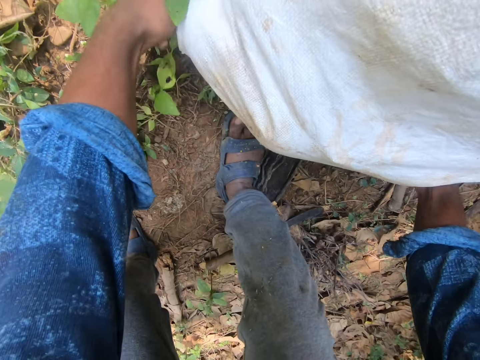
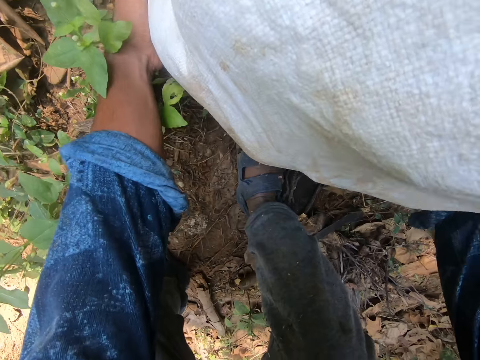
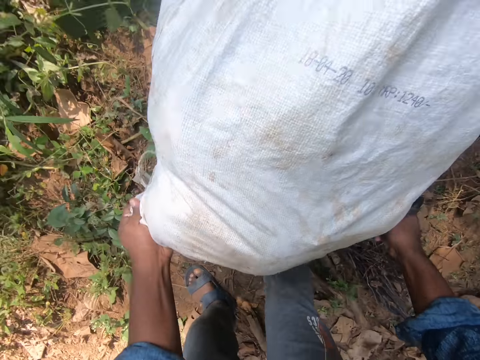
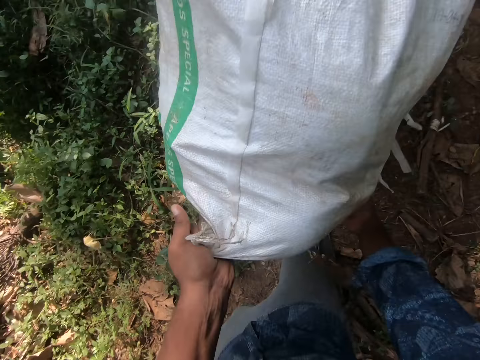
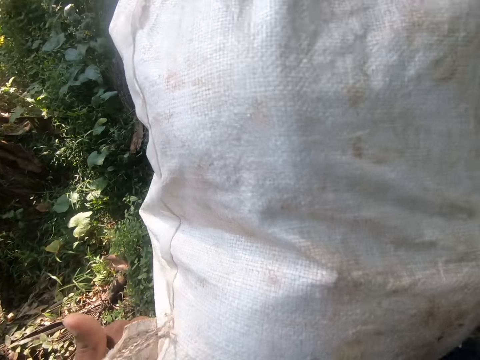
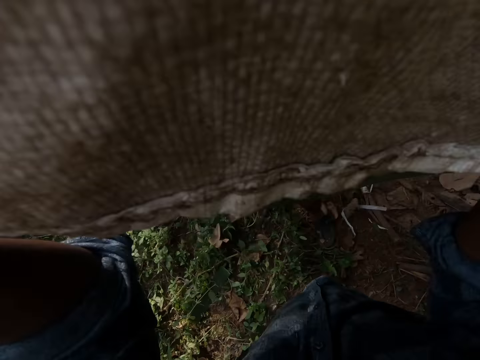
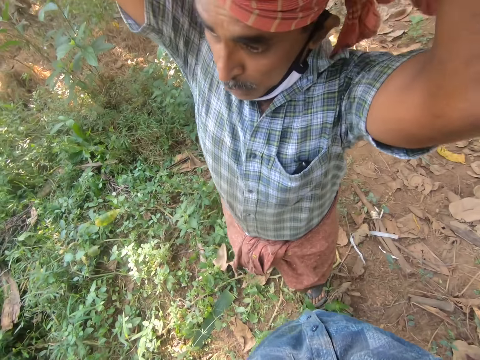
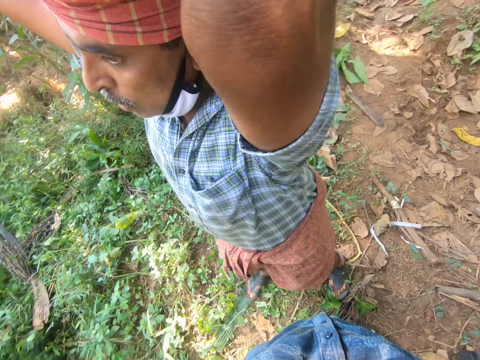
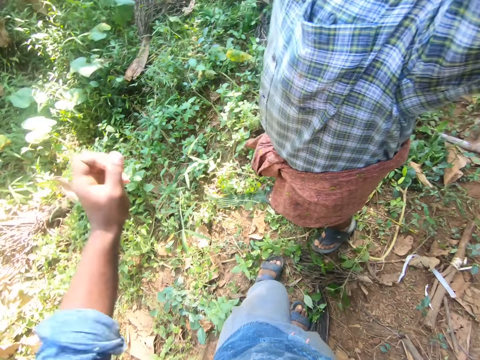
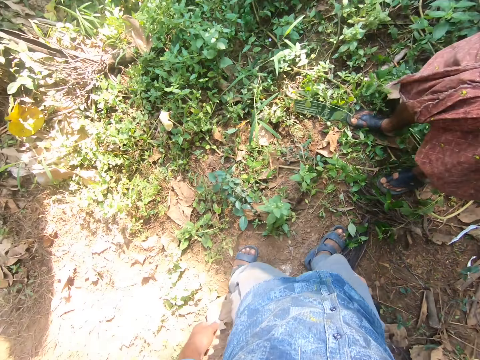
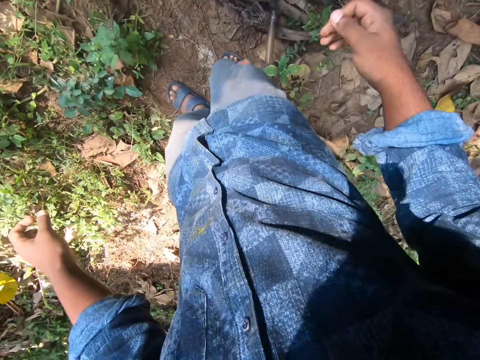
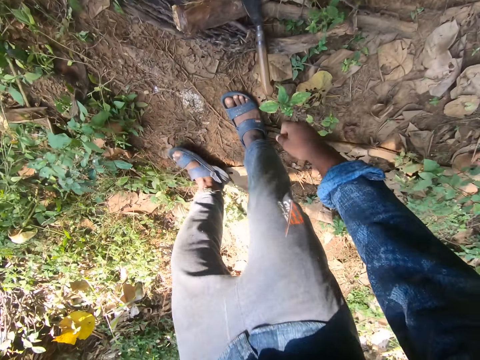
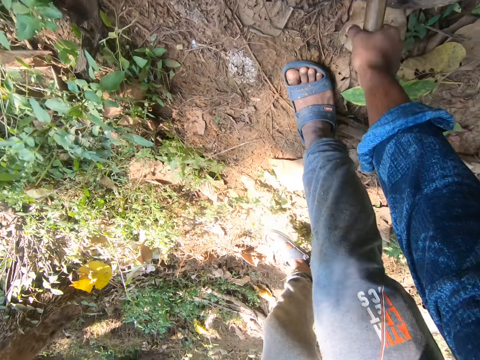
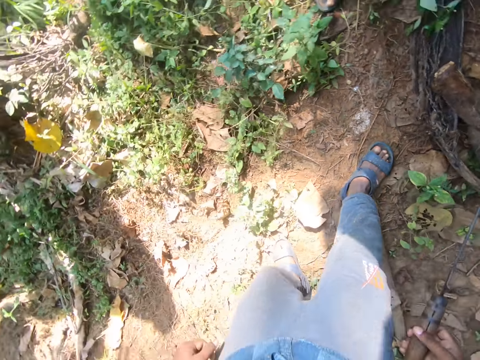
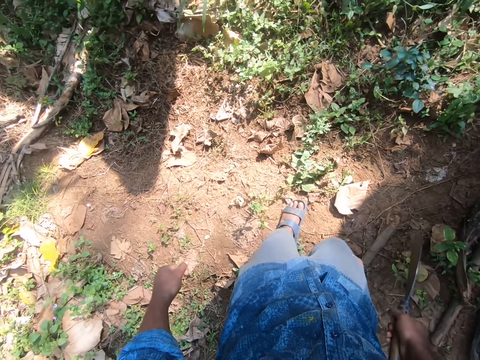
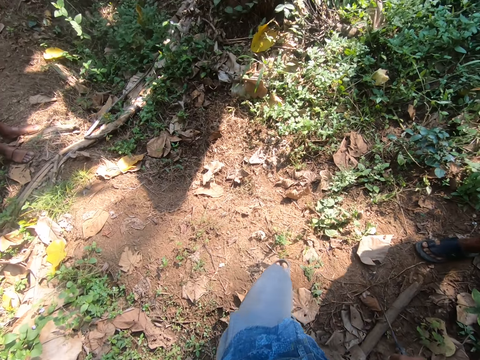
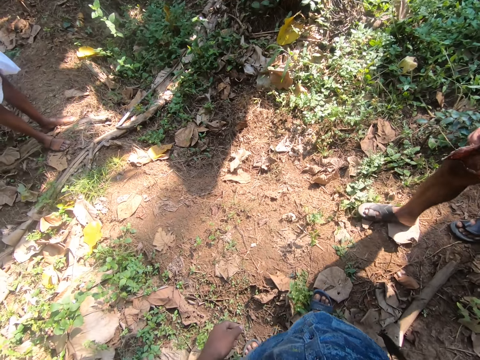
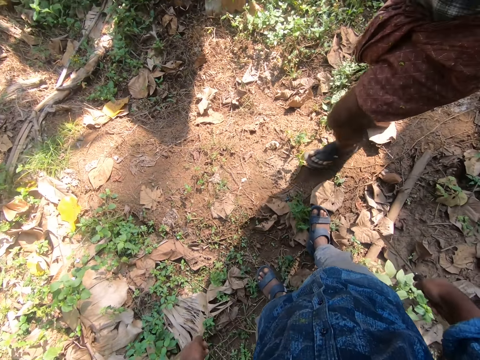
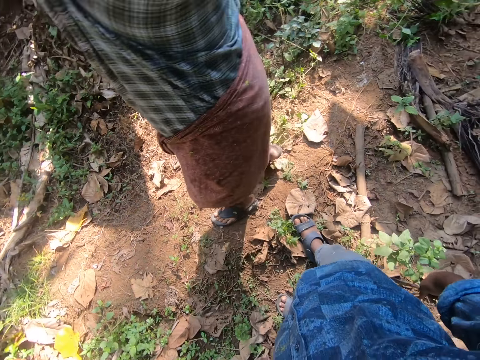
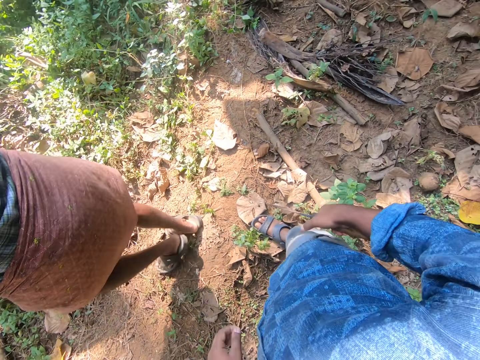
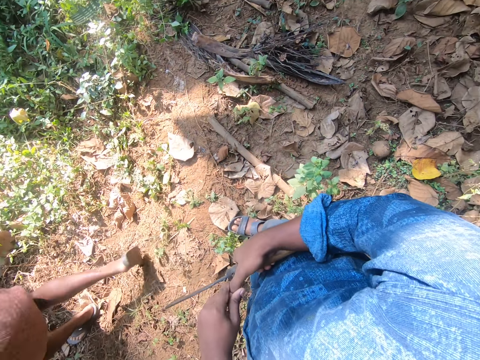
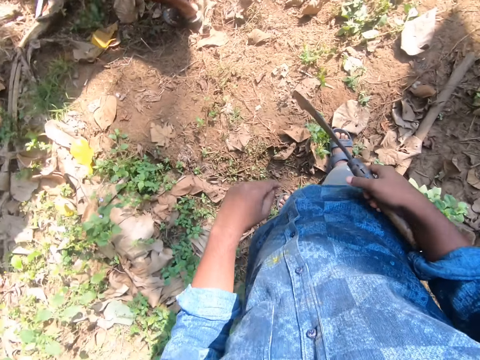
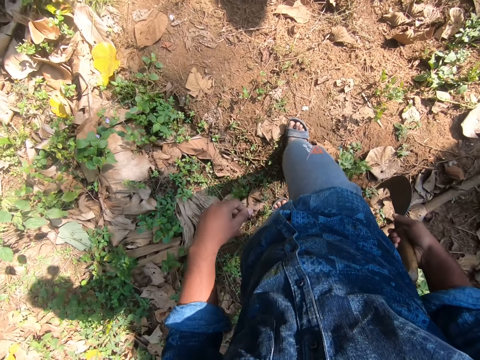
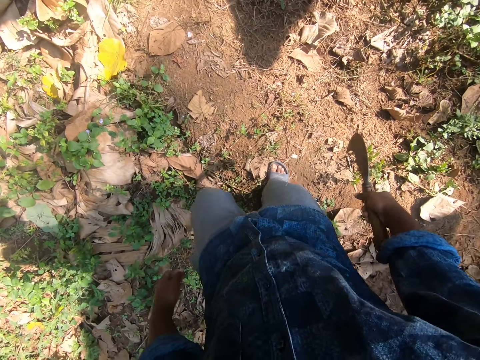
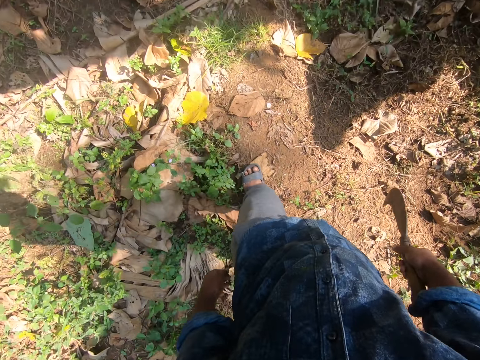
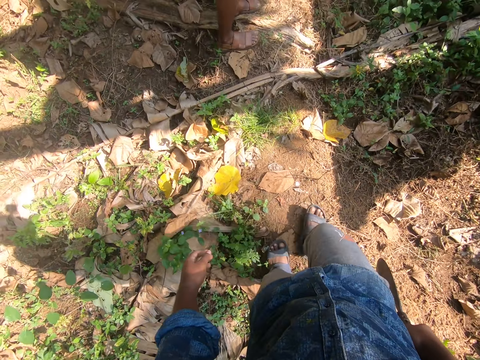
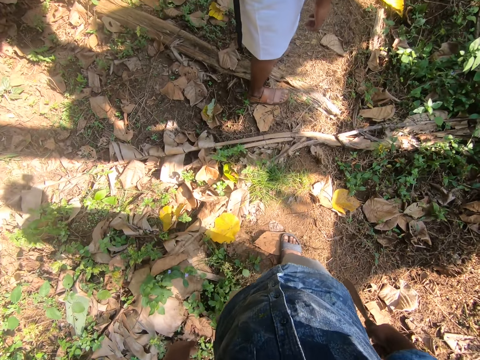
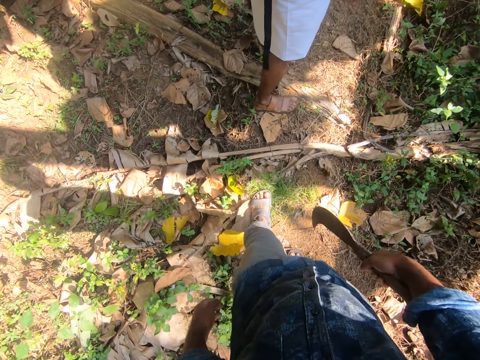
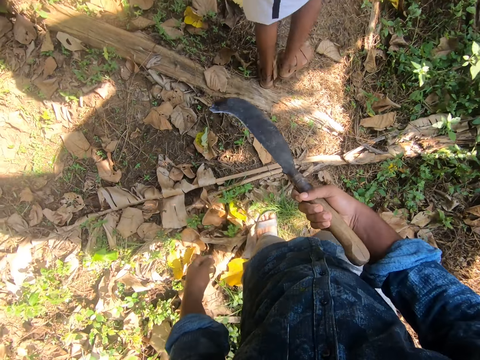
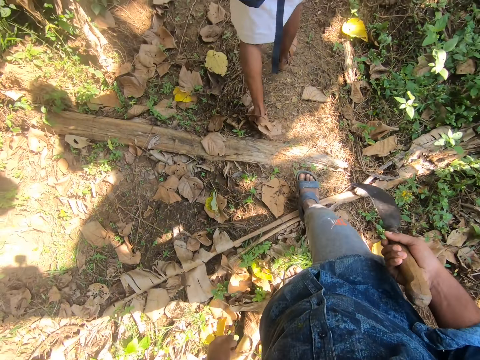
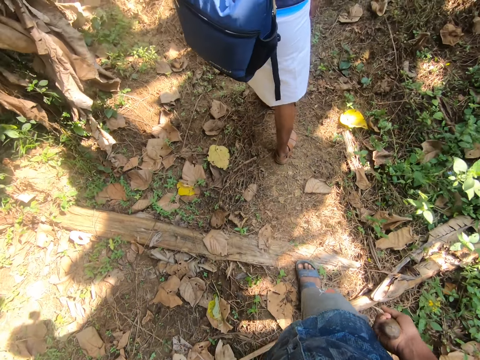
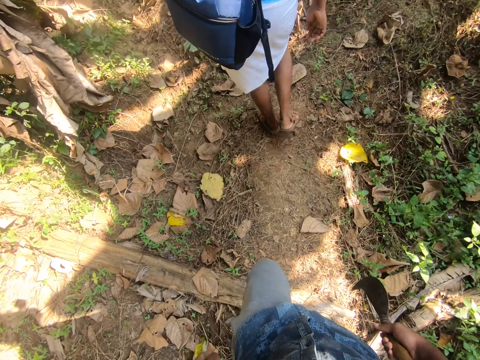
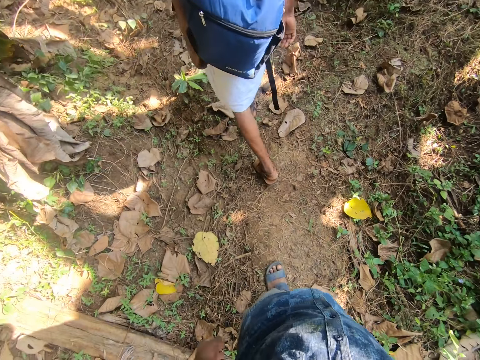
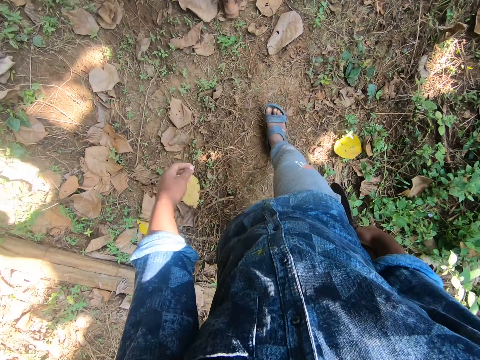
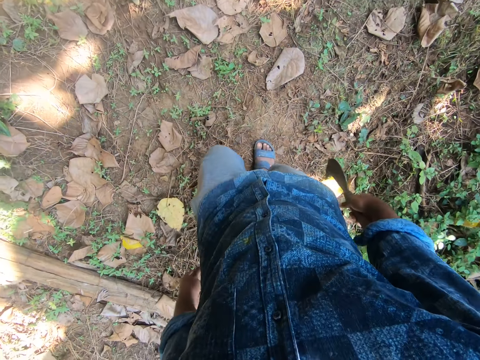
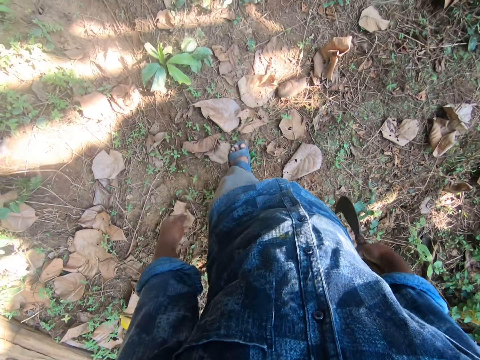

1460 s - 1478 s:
The camera wearer carries the sack from the ground with his hands. A man carries the sack on his head with his hands. The camera wearer places the sack on the man's head. He picks up the machete from the ground with his right hand. The man walks past the camera wearer. The camera wearer wipes his right thumb with his left hand. He walks outside. He walks further into the farm. Another man walks further into the farm. The other man interacts with the first man and the camera wearer.

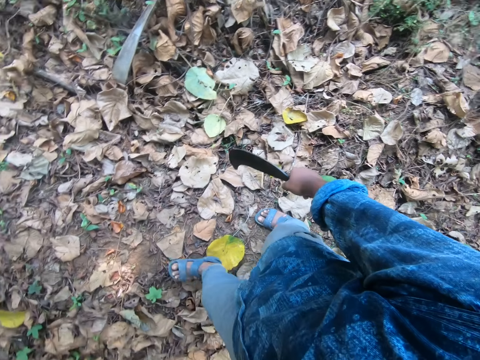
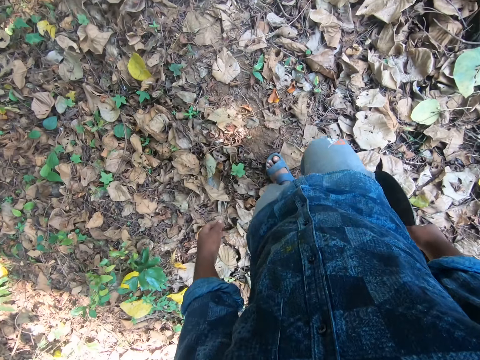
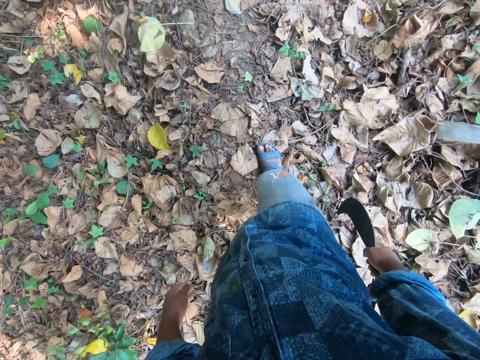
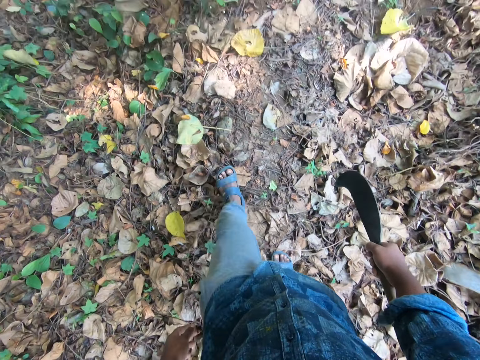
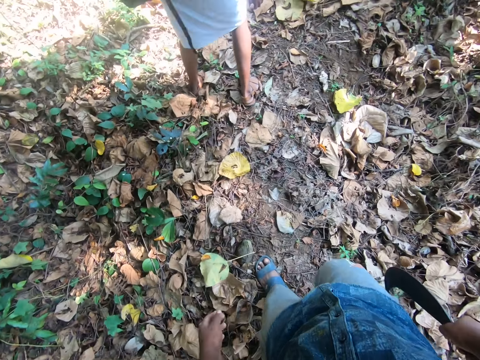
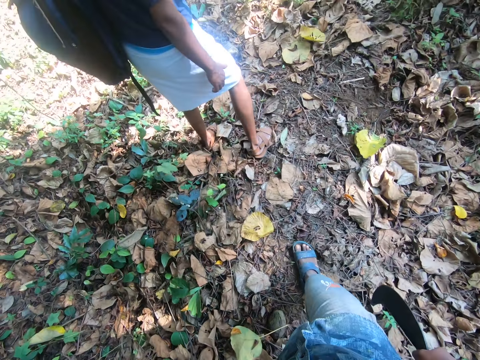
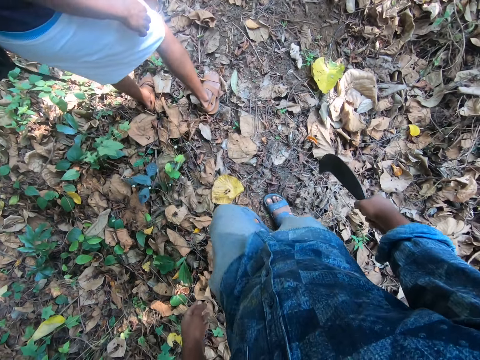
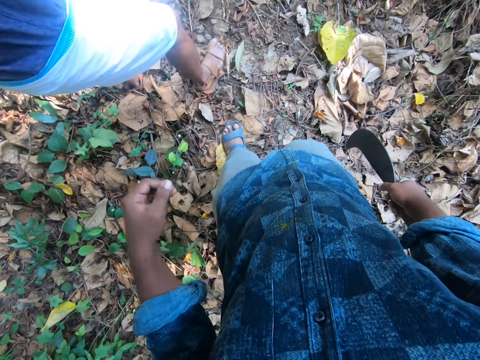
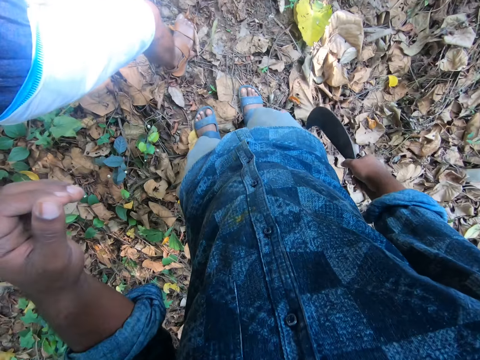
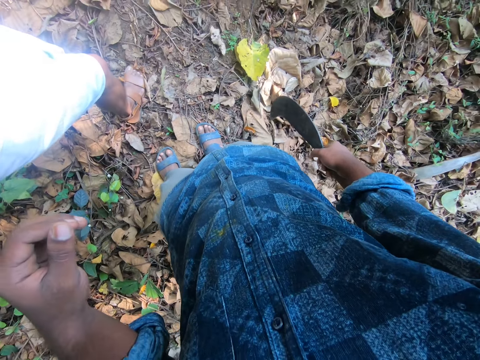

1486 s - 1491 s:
The man interacts with the camera wearer.
